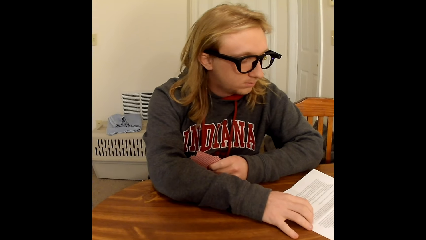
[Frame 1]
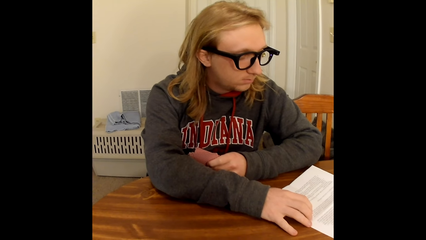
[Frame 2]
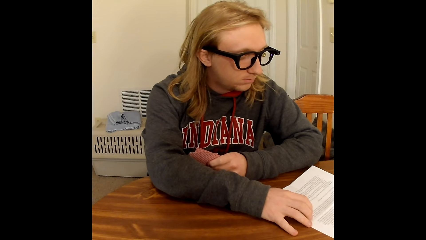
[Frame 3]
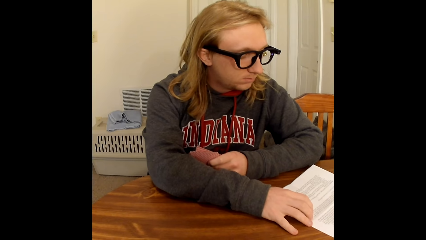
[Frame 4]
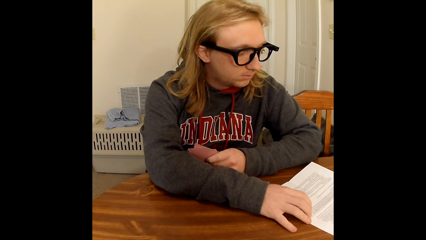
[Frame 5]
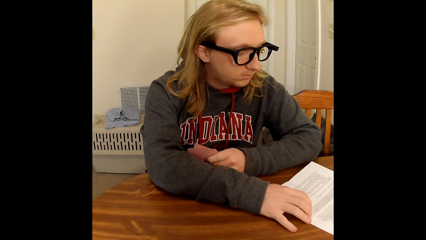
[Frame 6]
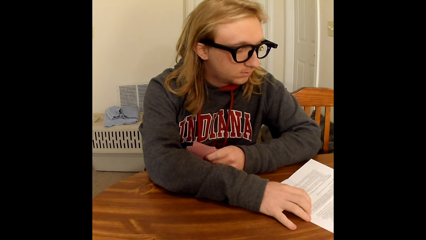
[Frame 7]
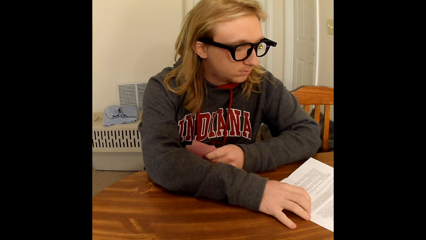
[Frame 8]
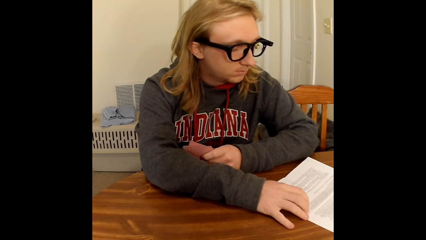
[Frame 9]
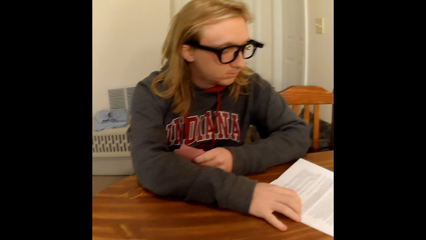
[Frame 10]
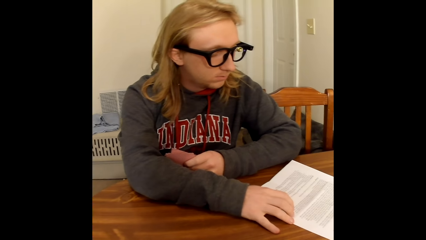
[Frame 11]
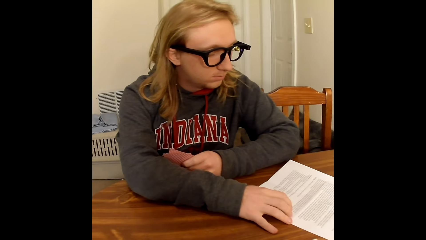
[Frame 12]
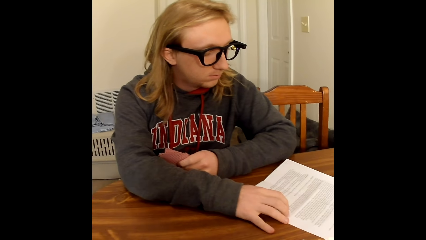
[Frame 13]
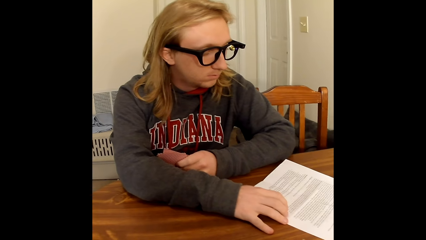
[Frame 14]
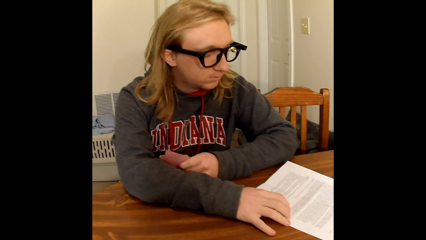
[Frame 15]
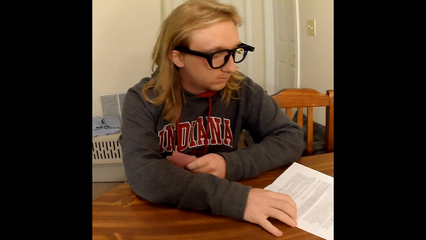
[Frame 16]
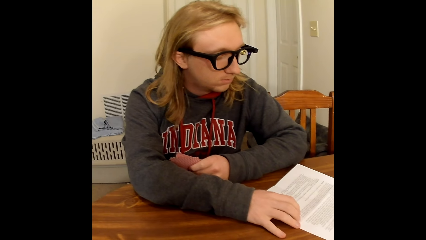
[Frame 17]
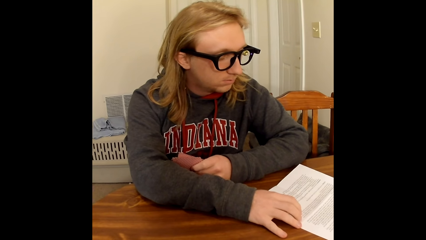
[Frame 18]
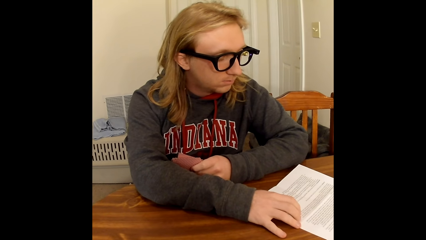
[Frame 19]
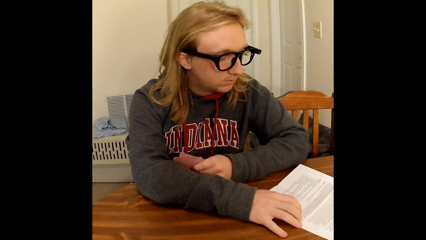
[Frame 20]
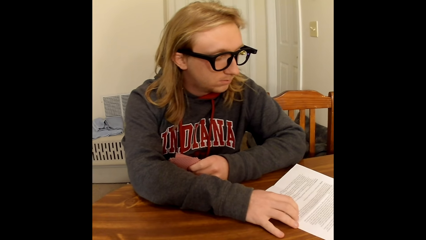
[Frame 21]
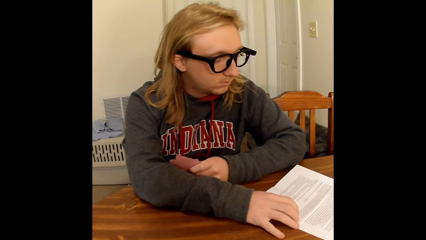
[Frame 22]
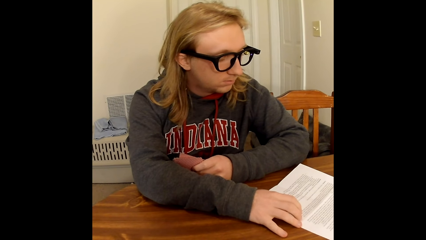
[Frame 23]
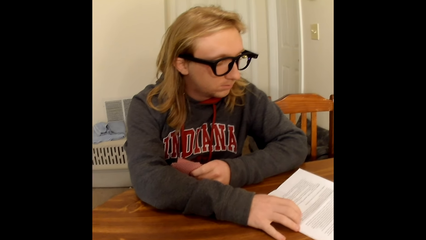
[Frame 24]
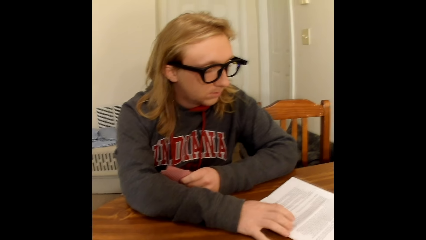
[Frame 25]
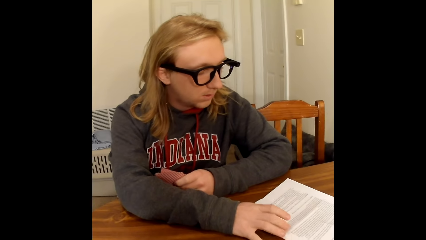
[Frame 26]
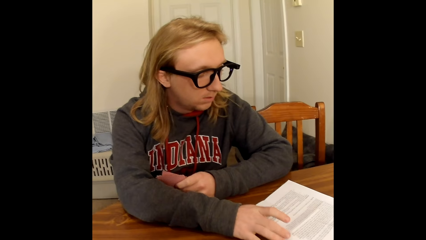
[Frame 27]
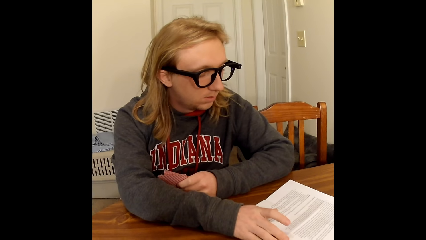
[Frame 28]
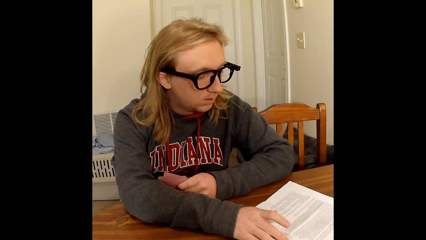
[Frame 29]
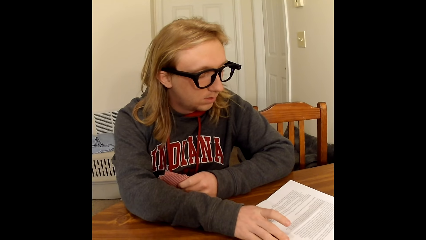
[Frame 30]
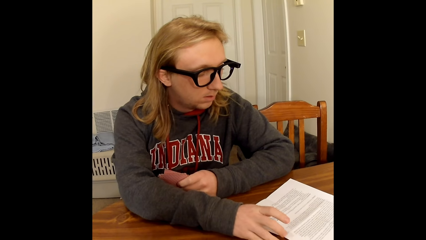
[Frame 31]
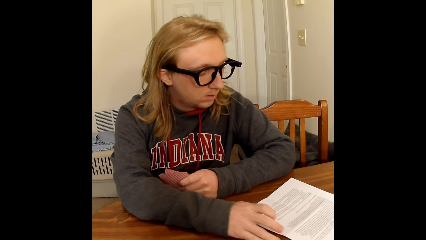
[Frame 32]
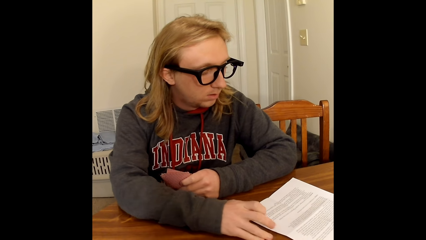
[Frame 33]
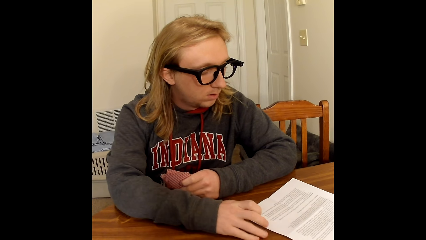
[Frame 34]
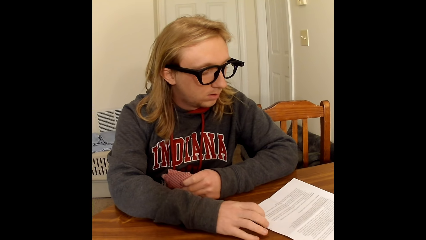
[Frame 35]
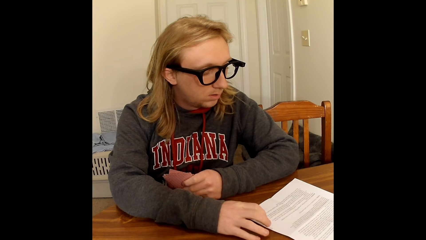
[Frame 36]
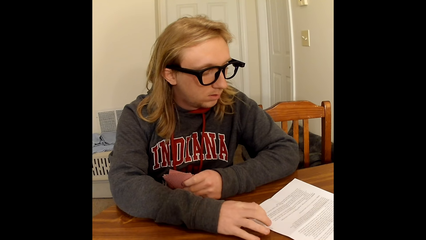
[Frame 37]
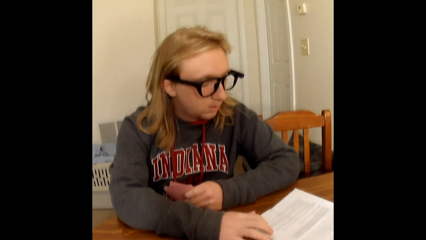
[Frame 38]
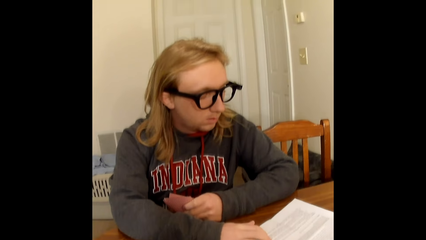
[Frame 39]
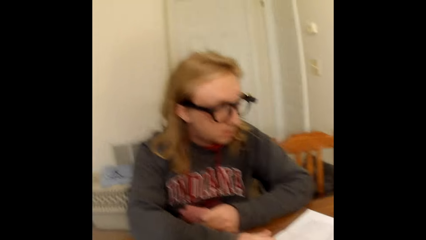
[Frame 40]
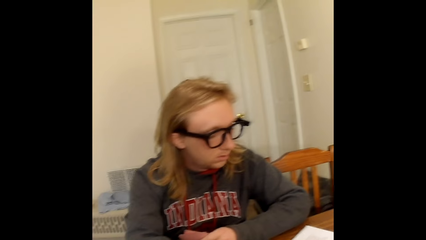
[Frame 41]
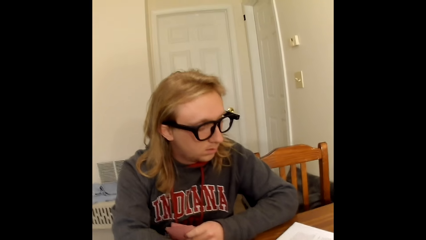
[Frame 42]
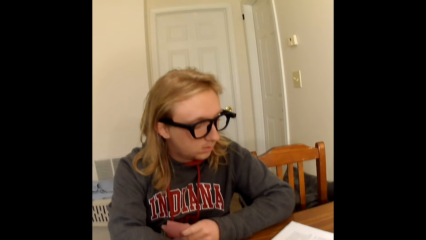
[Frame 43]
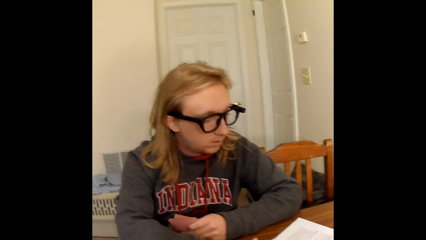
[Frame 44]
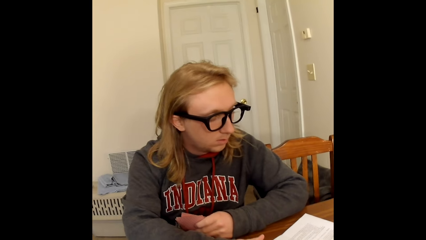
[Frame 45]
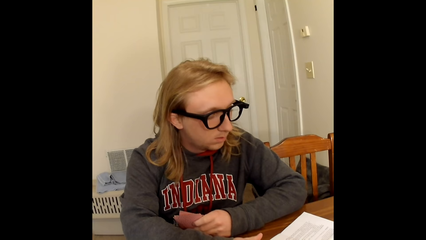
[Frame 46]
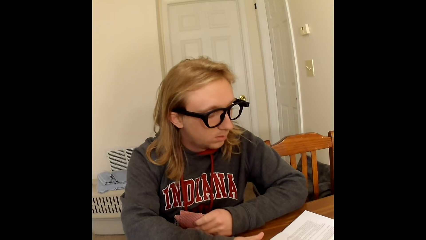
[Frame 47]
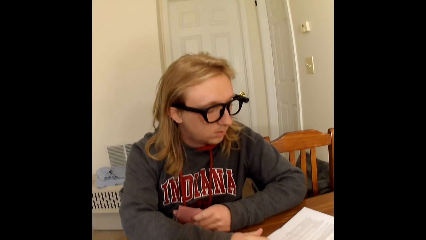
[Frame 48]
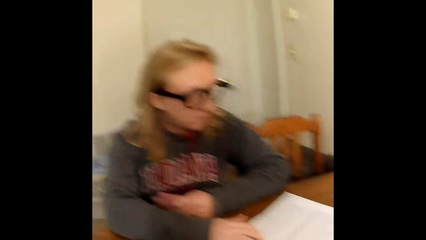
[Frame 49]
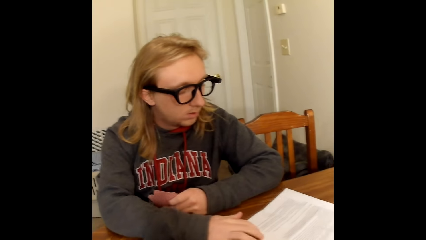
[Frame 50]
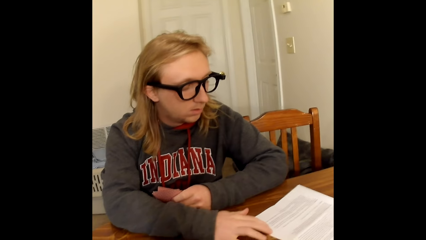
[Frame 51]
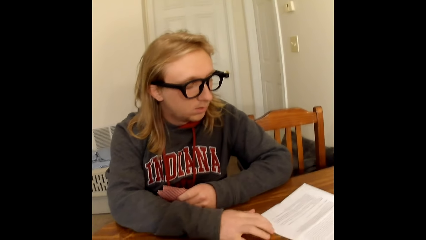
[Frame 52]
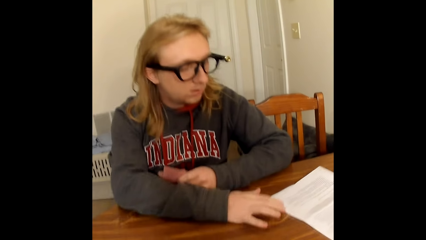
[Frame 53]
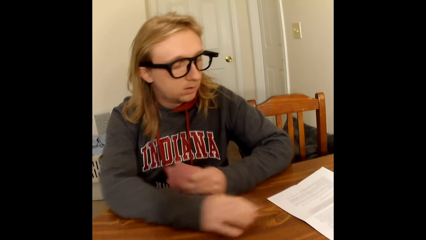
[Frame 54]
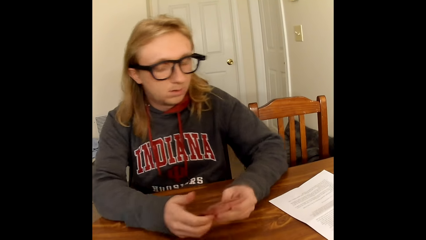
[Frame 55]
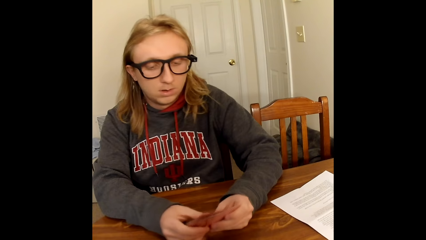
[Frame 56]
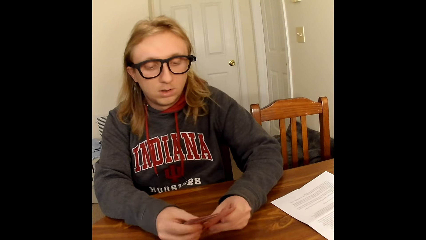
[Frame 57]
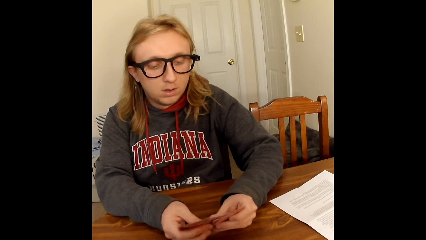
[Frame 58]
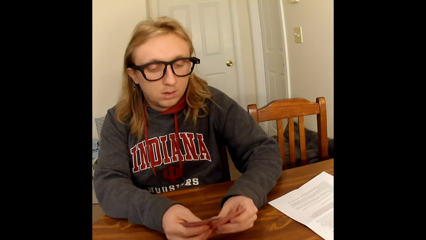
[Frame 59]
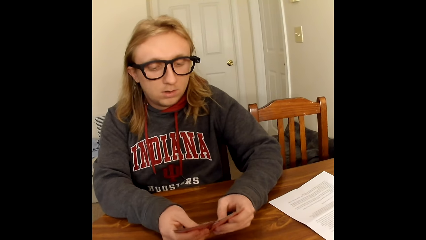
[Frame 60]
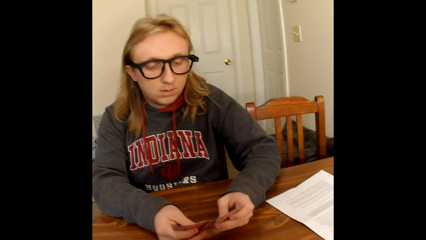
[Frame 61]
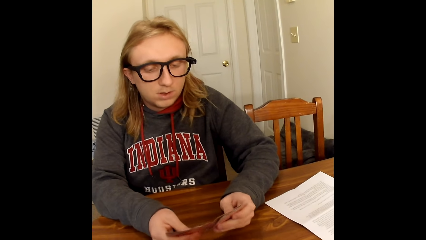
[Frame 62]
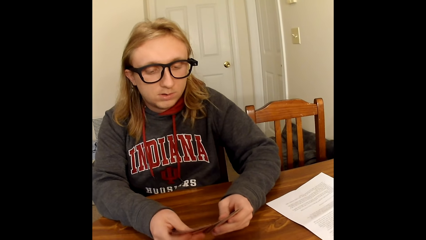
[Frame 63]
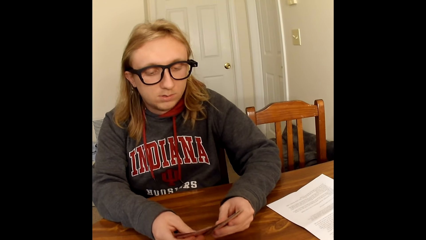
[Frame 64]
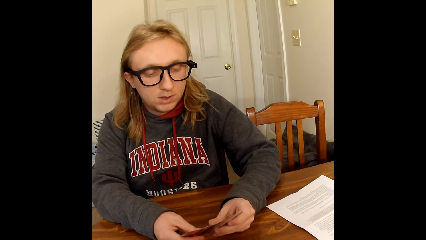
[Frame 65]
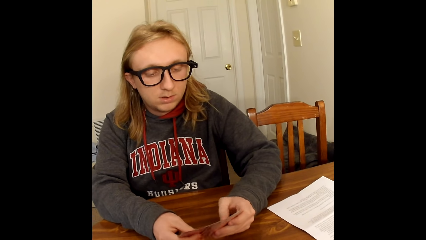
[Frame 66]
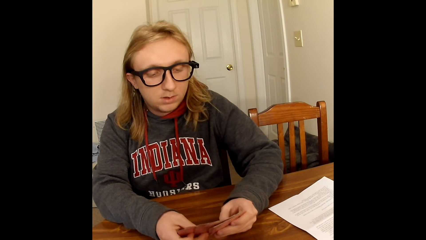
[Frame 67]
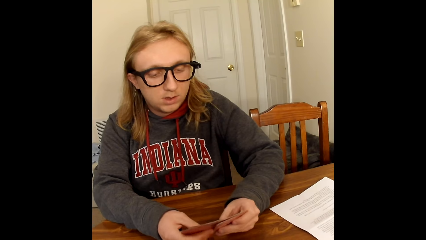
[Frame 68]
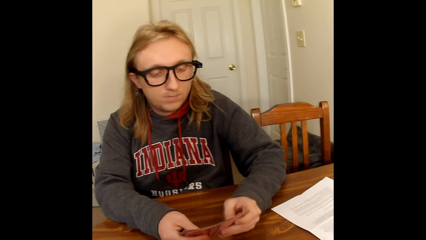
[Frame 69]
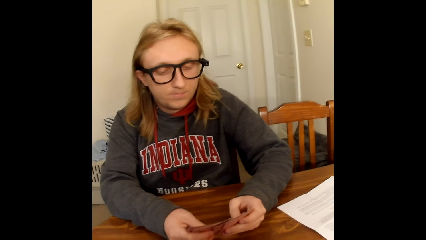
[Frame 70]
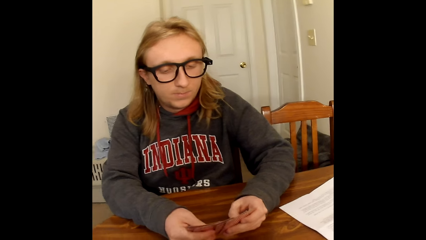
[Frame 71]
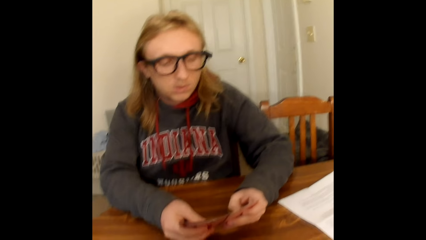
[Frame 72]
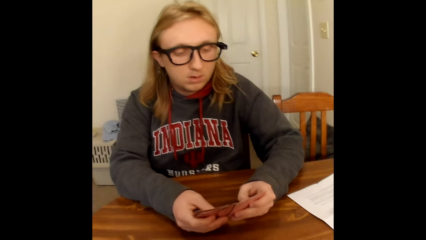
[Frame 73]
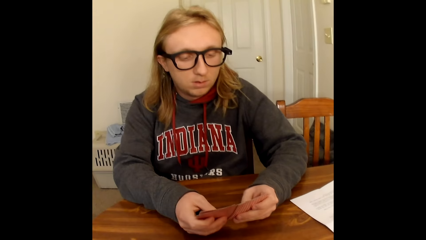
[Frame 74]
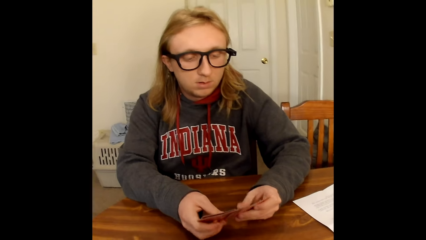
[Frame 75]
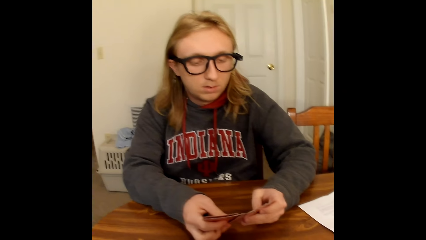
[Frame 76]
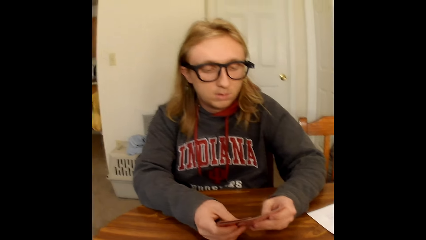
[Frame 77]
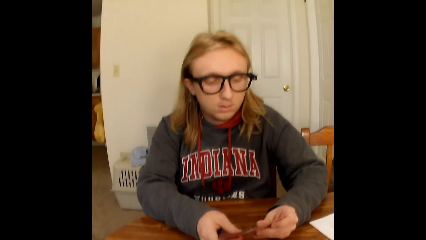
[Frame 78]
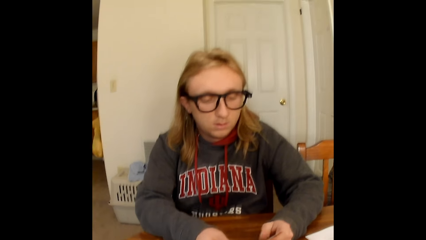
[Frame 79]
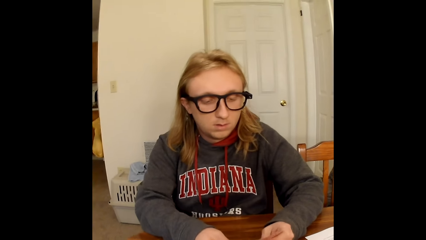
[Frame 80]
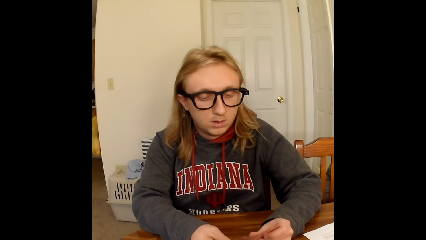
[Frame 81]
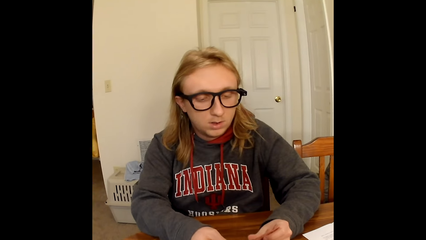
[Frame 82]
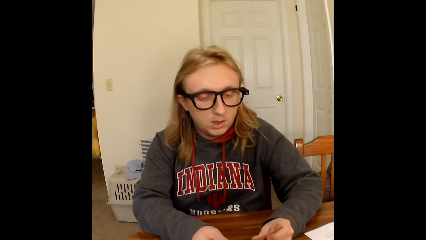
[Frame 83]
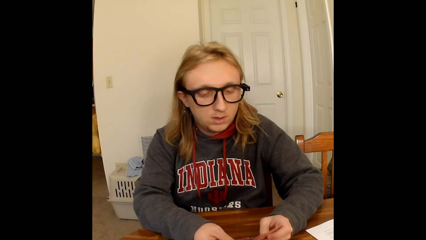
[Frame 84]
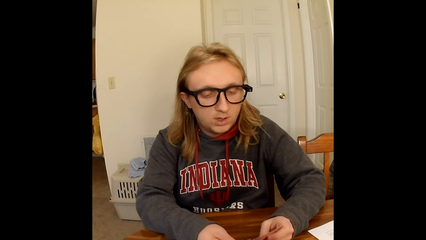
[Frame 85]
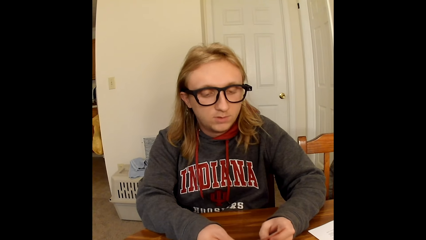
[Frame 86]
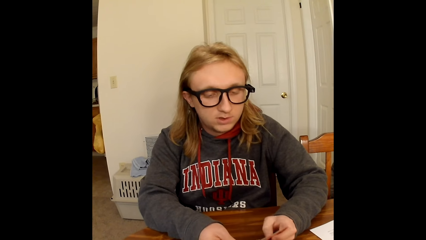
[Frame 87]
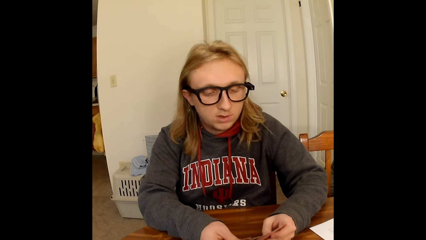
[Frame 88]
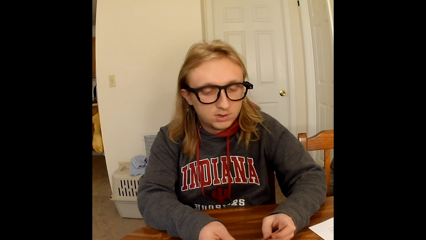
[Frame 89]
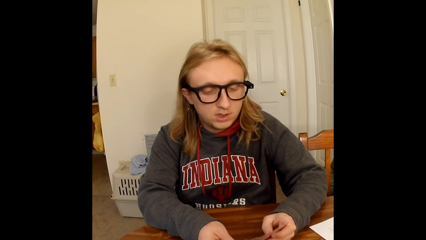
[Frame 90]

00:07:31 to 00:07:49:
The camera wearer interacts with a man. The man pushes the paper on the table away from him with his right hand. The man holds the cards in his left hand with both hands and shuffles the cards in his hands with his thumbs.
